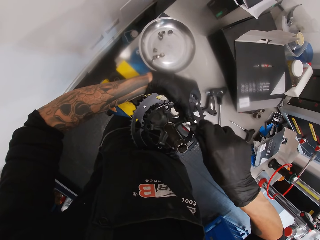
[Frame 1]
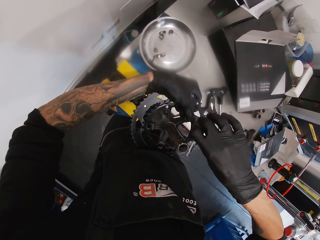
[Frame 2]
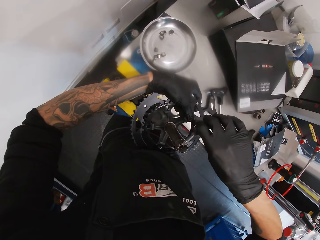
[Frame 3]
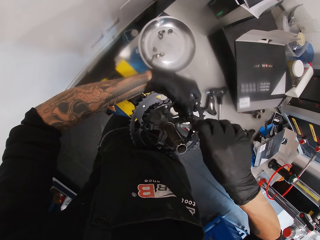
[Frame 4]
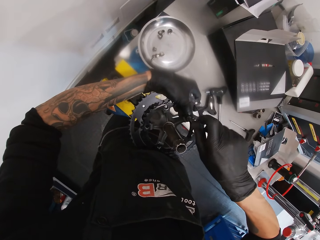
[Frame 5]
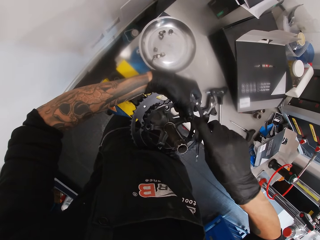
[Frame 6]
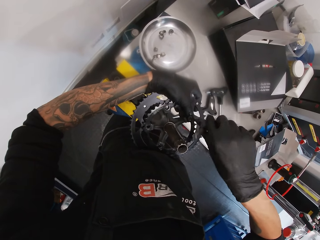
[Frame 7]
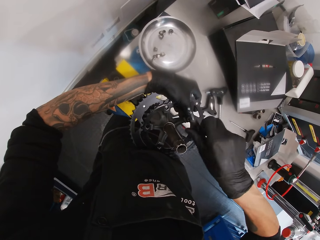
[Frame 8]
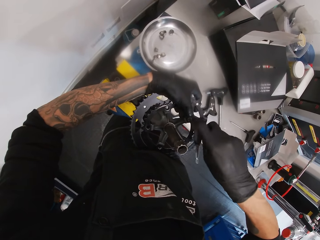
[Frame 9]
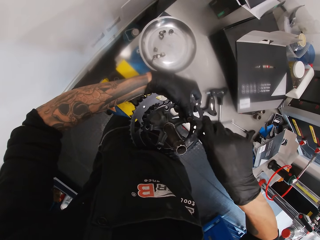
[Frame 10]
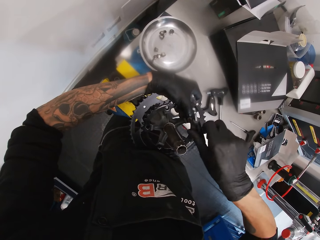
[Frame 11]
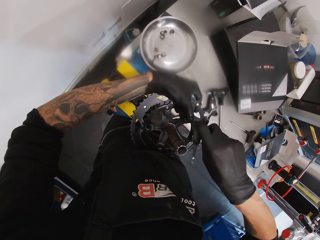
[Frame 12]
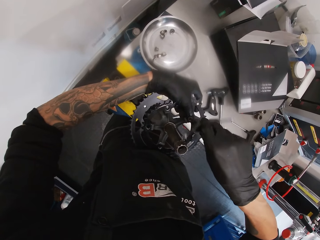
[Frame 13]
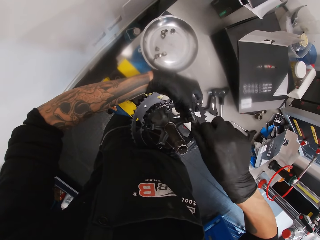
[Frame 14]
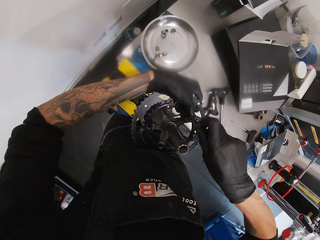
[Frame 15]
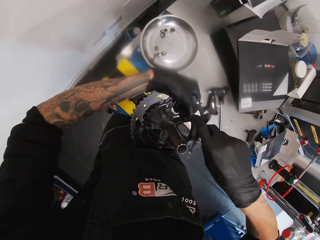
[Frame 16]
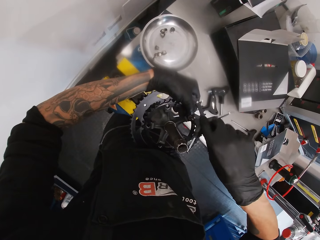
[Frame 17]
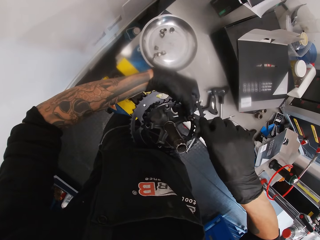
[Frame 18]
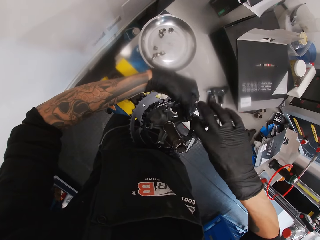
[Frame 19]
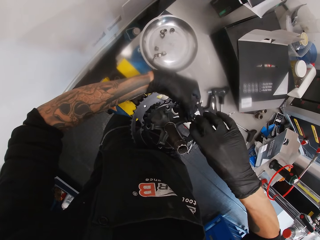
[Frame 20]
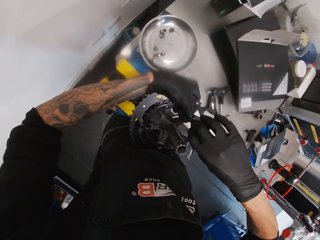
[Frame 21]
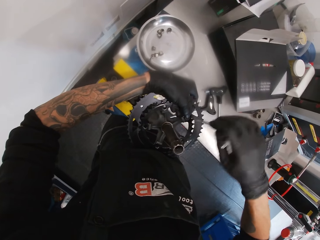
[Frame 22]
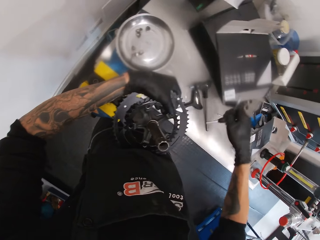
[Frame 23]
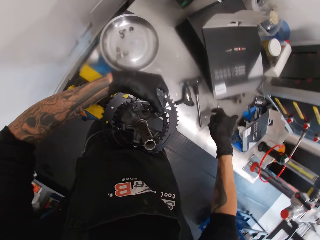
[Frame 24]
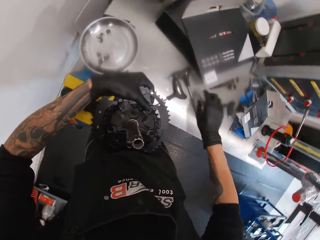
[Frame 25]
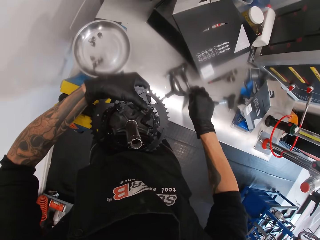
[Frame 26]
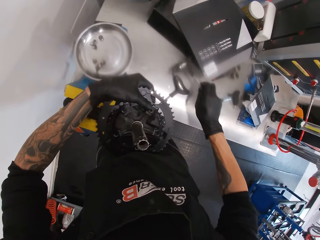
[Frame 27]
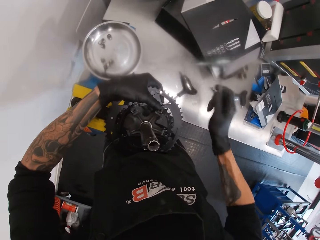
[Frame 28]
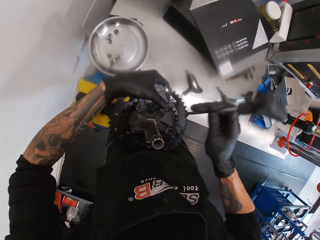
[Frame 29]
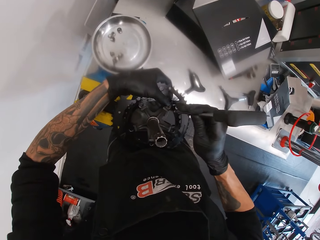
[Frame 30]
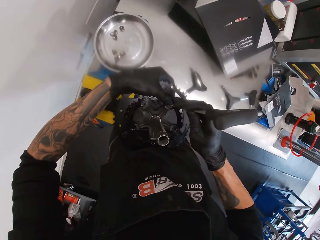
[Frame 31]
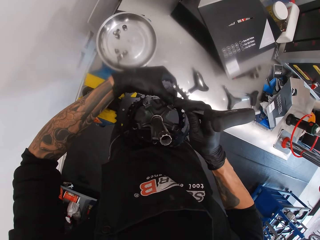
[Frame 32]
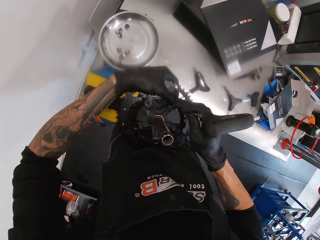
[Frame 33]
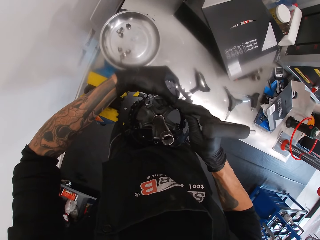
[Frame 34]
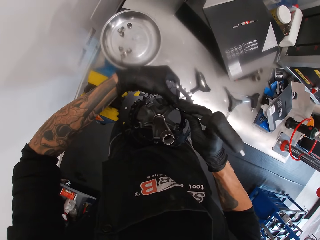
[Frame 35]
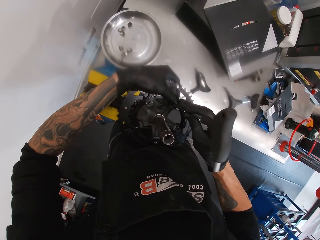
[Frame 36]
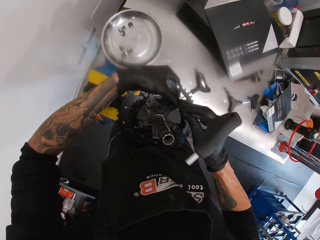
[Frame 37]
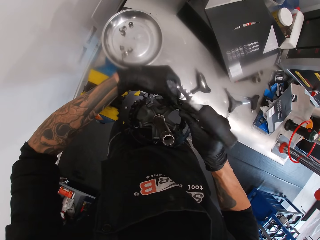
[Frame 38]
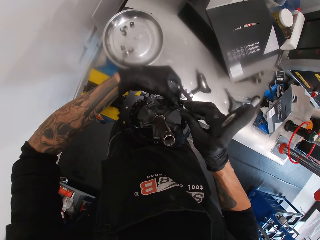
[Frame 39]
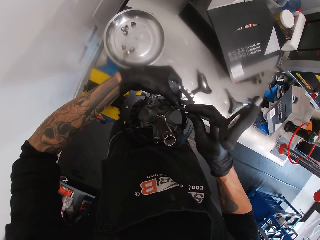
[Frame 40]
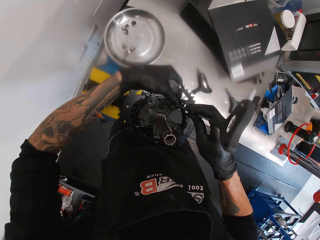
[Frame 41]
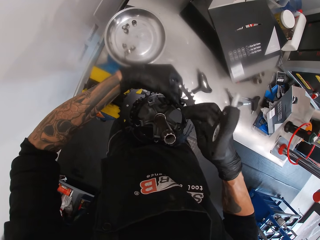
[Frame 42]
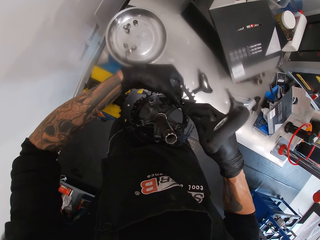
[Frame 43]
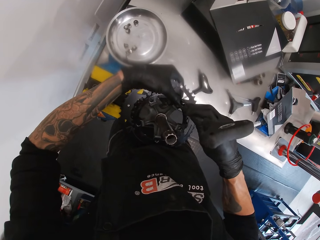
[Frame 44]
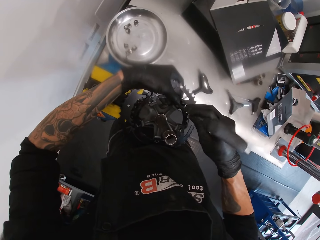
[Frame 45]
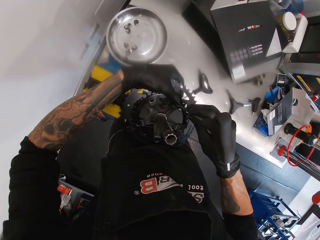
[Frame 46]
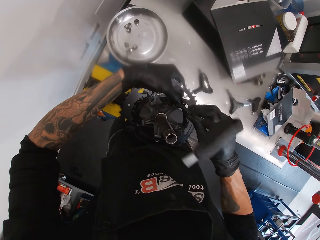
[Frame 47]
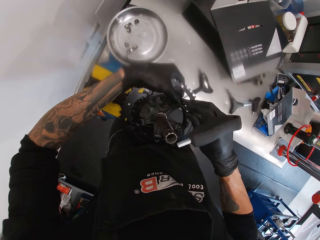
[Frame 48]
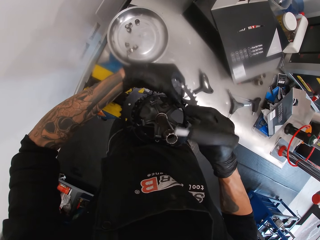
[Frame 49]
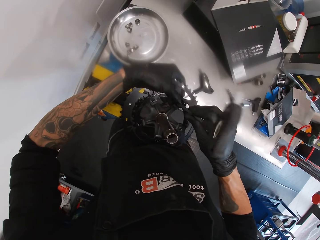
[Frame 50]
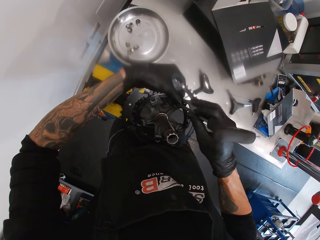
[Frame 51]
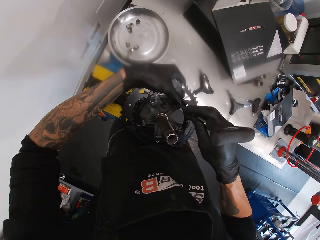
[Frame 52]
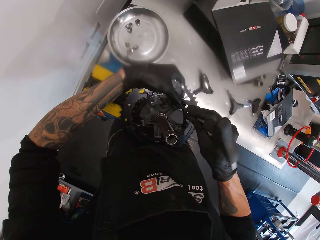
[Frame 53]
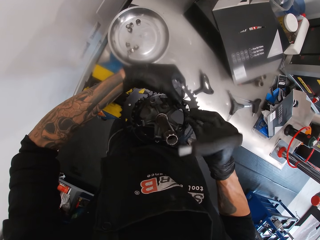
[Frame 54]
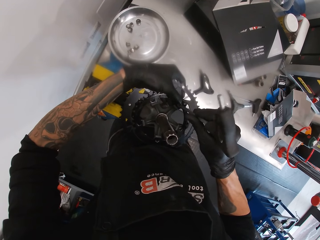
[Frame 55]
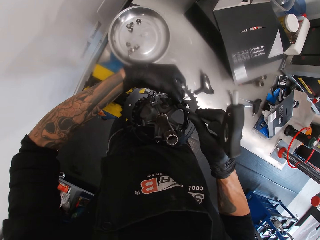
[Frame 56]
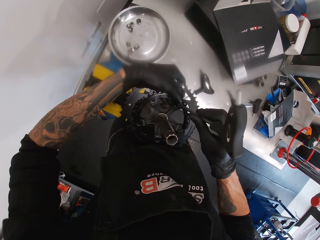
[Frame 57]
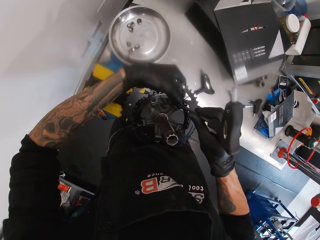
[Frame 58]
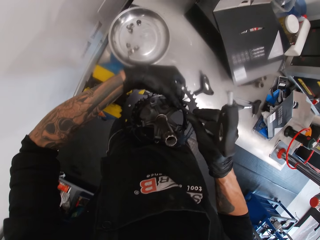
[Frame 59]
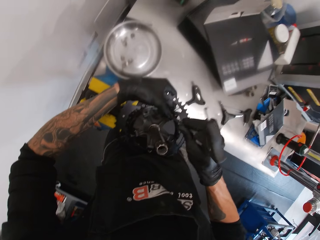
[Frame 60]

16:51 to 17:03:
The camera wearer puts the Y allen wrench on the workbench. They pick up the P handle hex wrench and tighten the screw with the P handle hex wrench.

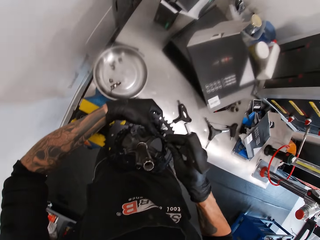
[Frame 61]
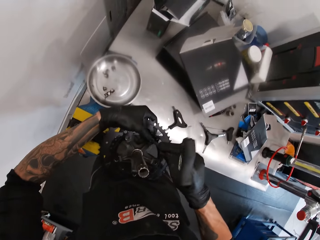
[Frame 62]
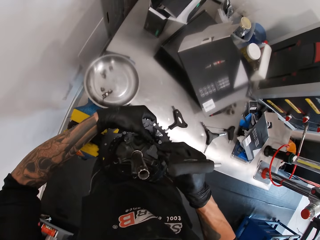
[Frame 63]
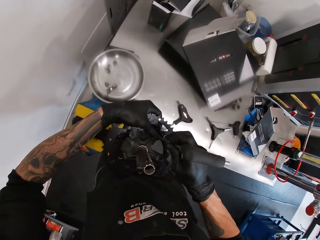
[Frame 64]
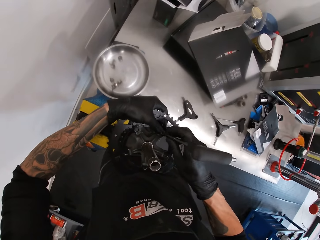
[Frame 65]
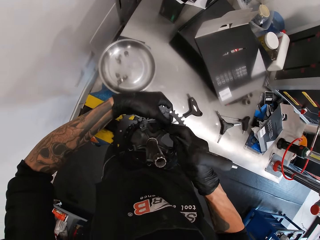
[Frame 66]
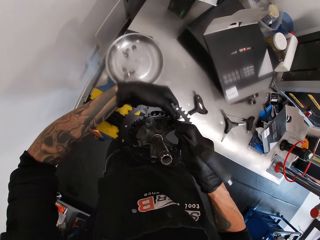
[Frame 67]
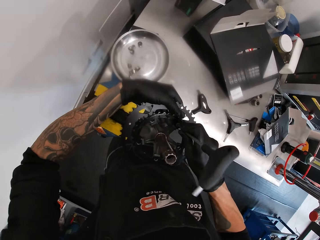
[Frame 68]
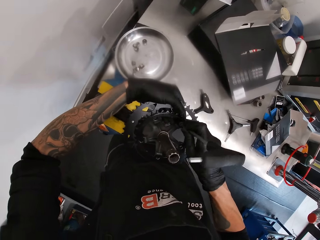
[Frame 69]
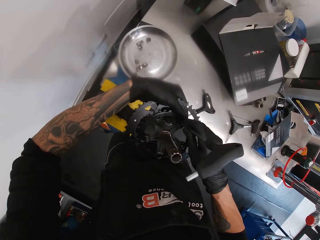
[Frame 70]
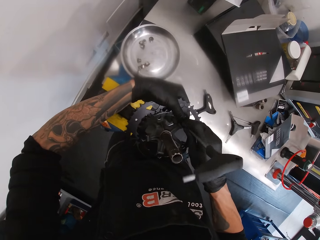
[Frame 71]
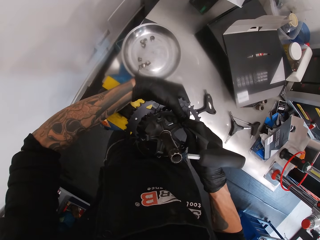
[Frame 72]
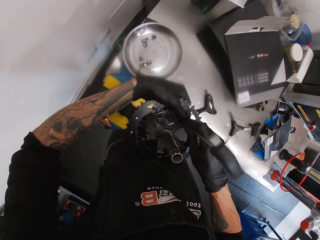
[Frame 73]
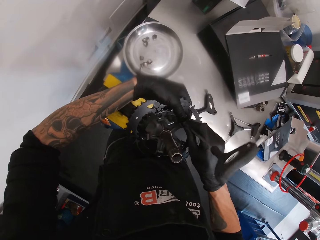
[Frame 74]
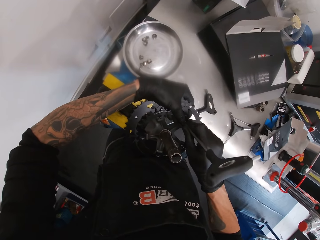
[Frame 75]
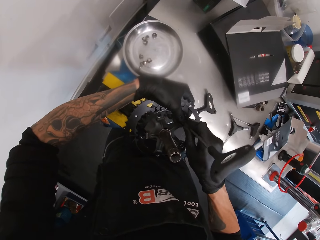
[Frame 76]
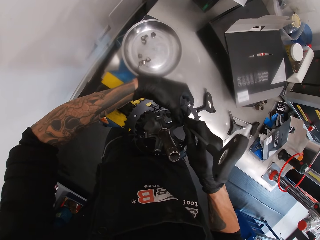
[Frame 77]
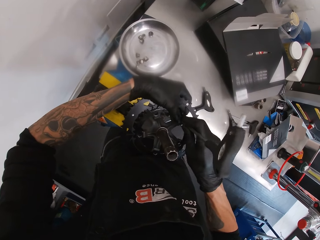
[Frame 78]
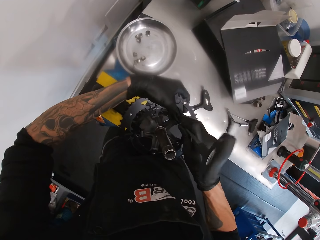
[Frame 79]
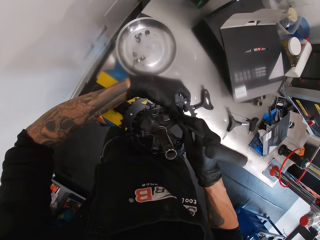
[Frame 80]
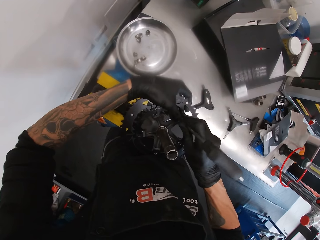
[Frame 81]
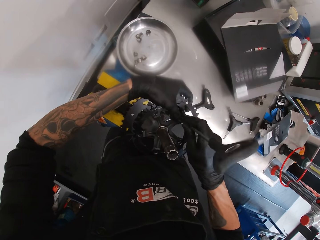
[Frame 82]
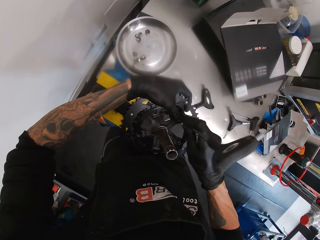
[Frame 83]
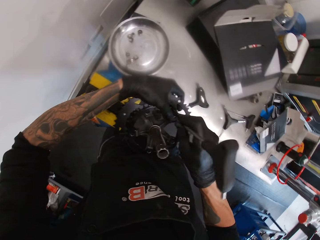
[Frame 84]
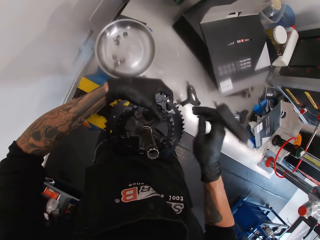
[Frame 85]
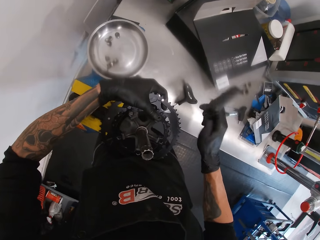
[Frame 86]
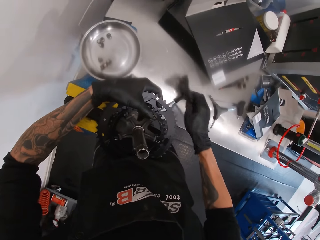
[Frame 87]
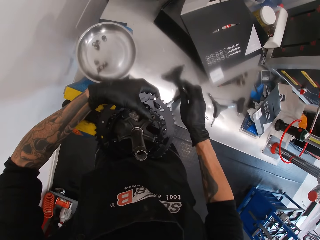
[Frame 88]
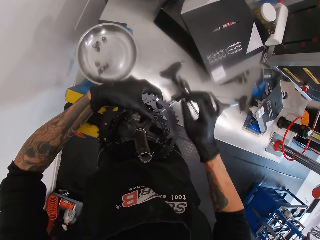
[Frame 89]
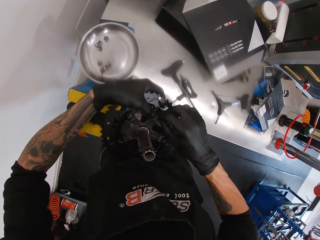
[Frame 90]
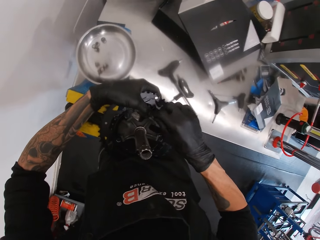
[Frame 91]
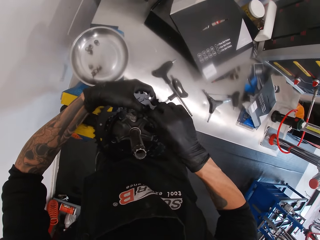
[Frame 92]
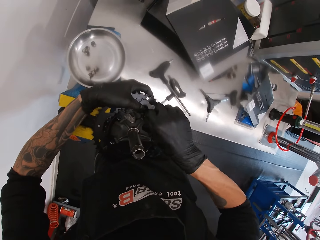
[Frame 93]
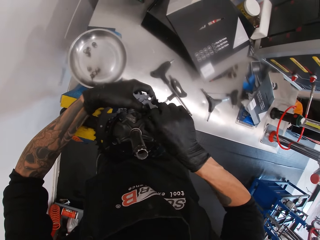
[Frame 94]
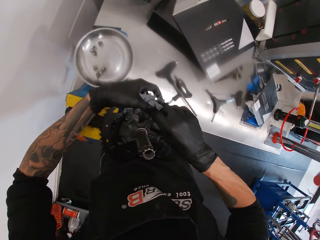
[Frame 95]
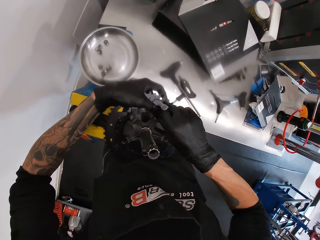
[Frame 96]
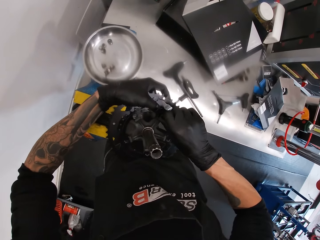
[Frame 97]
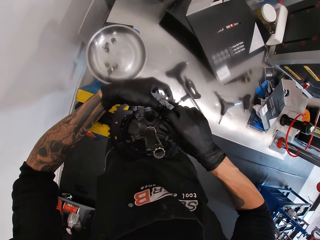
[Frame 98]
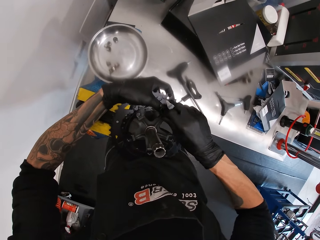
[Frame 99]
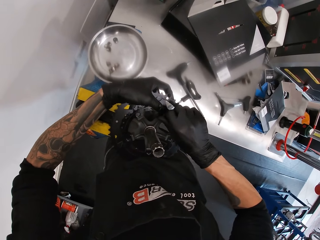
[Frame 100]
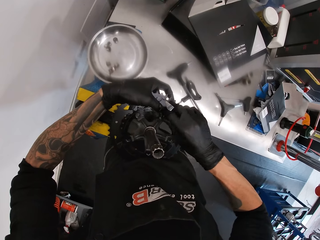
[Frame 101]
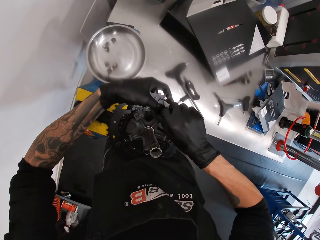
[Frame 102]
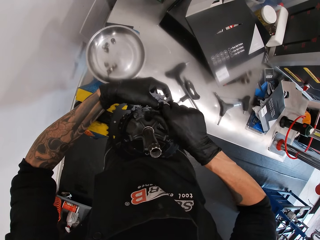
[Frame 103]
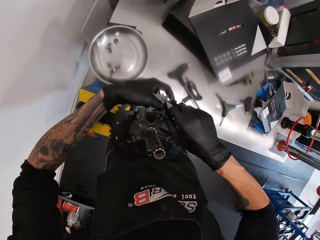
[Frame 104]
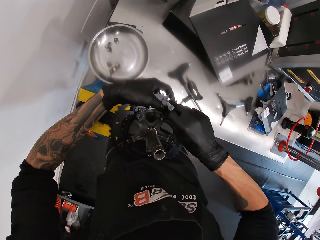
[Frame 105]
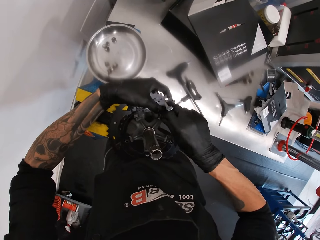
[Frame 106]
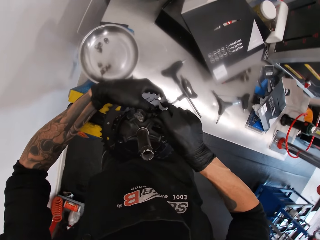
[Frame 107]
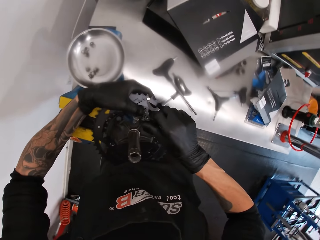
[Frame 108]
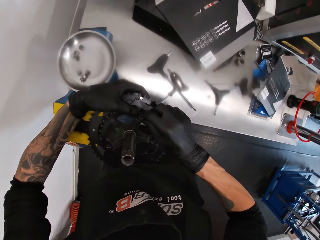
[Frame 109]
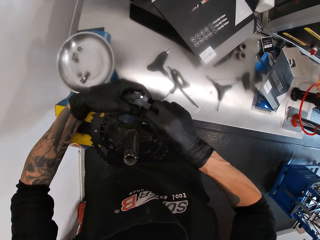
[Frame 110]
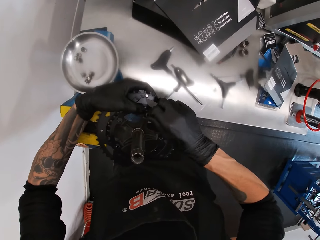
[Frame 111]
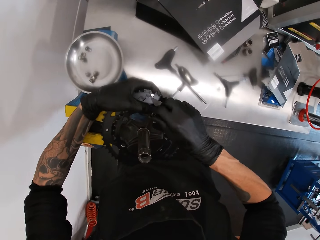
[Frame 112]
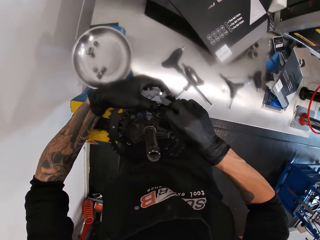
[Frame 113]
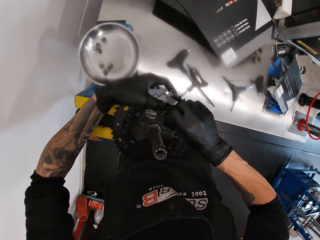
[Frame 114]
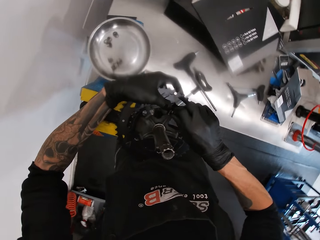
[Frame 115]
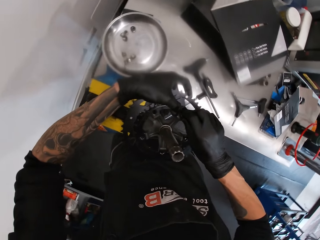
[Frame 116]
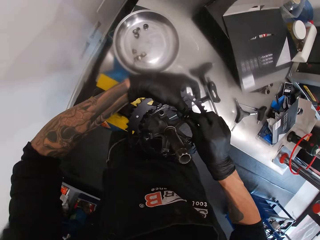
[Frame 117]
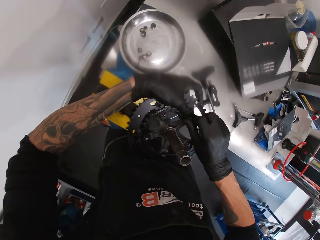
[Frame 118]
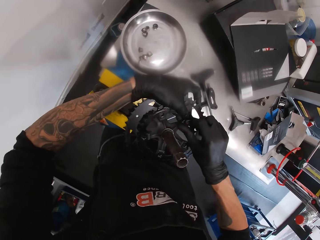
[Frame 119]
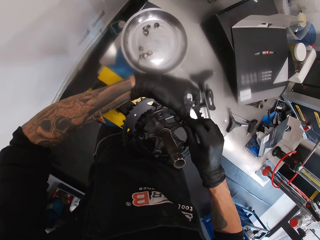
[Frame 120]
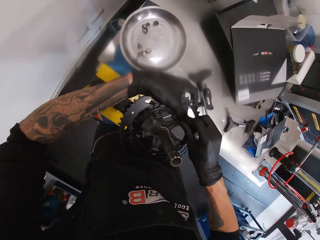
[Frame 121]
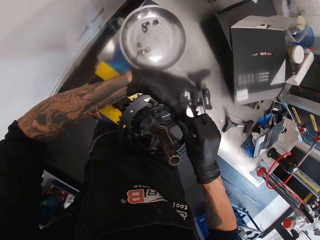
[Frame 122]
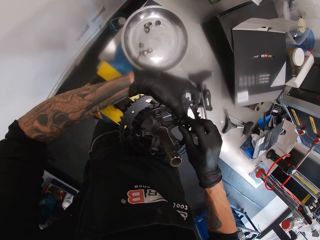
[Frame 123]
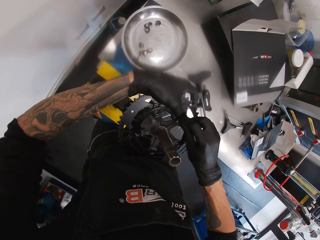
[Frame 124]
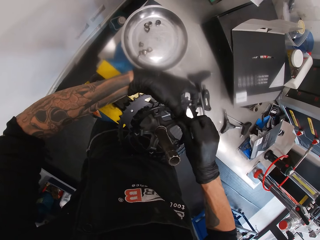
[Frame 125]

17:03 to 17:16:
The camera wearer puts the P handle hex wrench on the workbench. They tighten the screw with the right hand.
